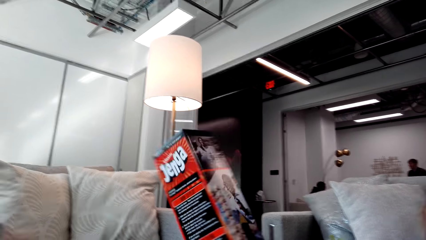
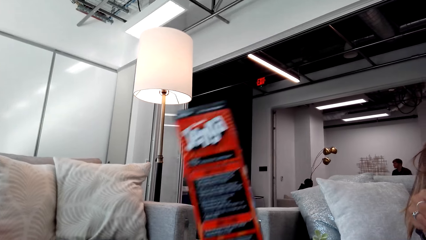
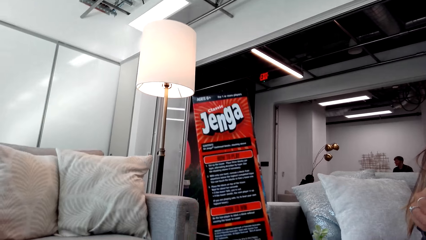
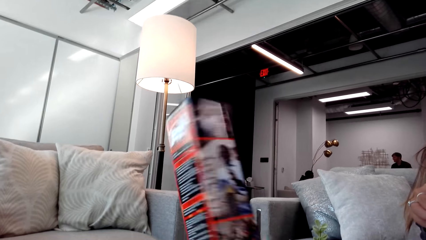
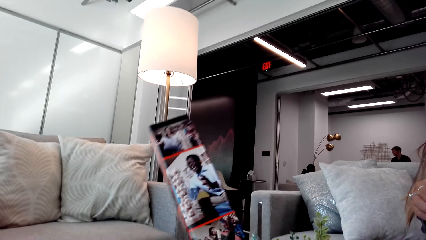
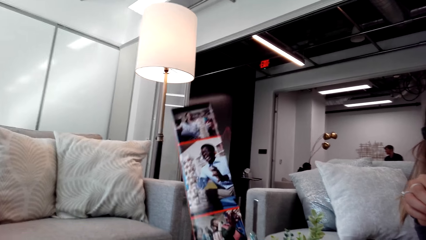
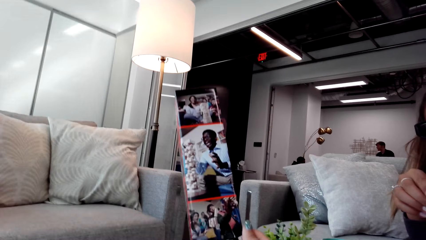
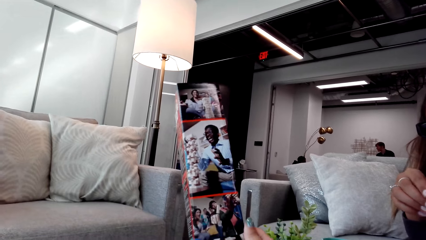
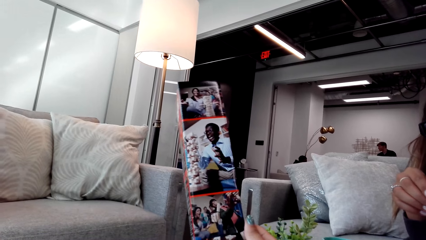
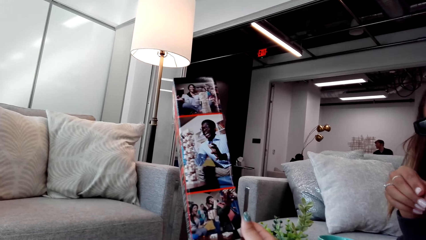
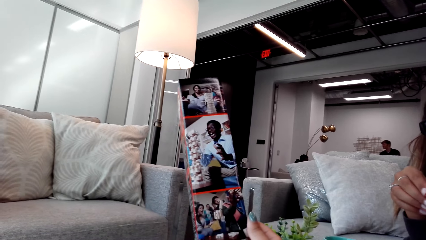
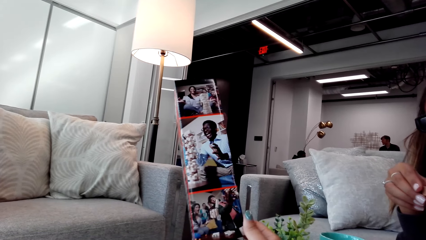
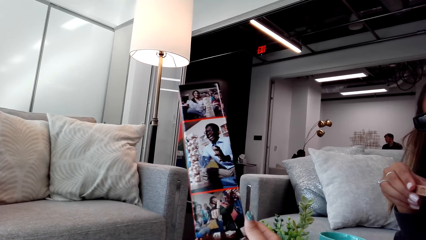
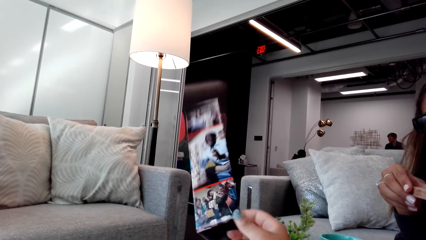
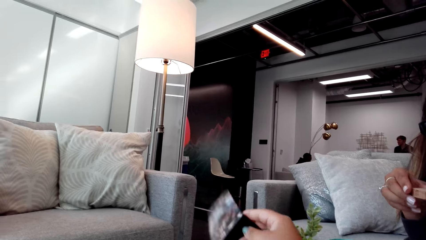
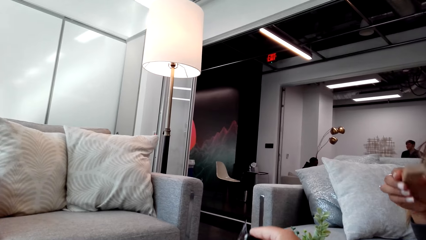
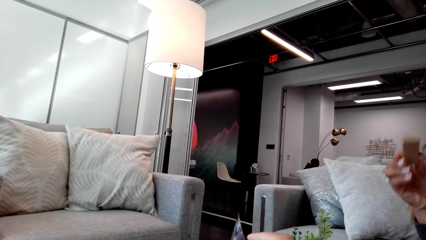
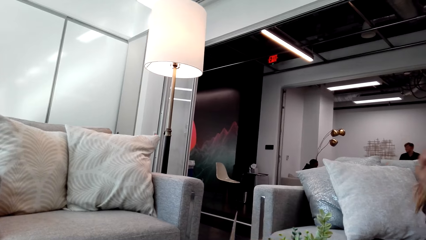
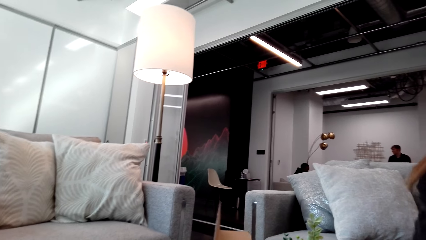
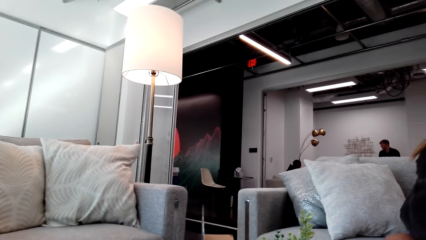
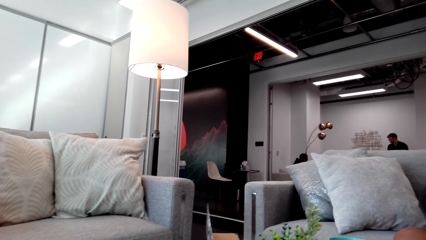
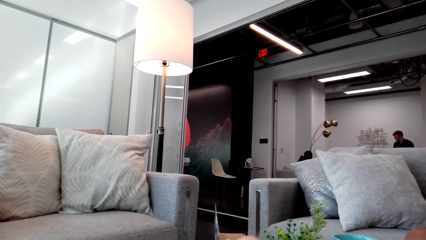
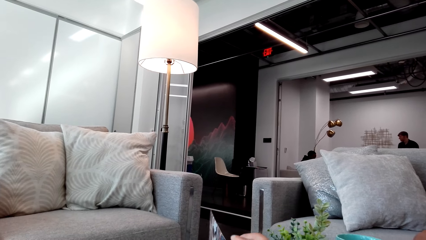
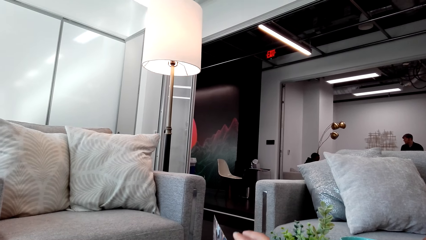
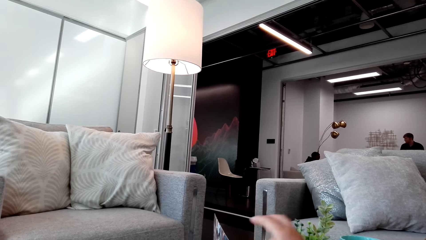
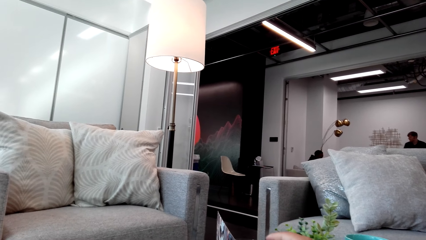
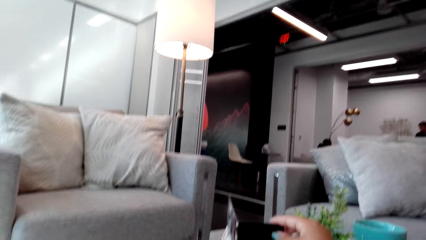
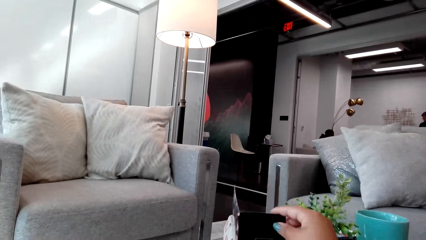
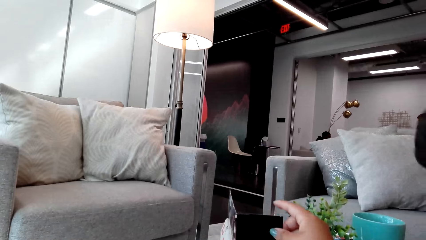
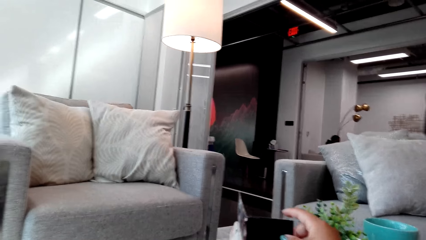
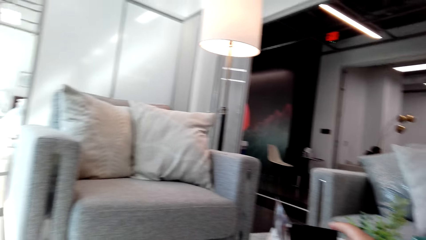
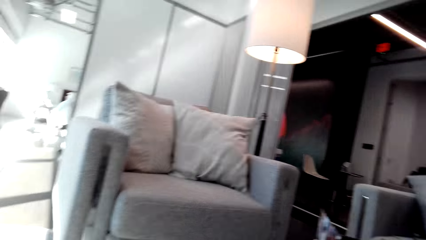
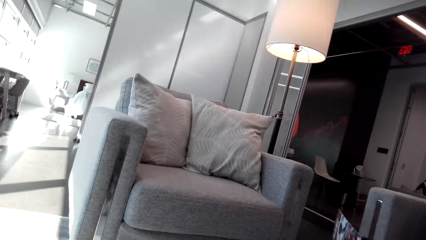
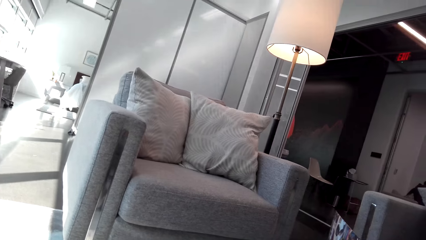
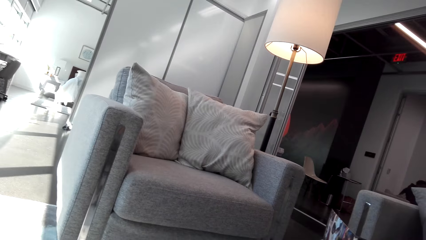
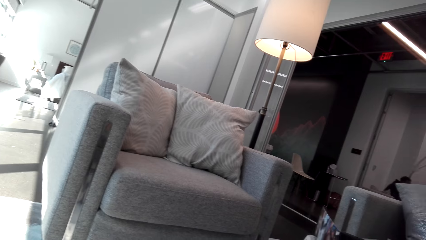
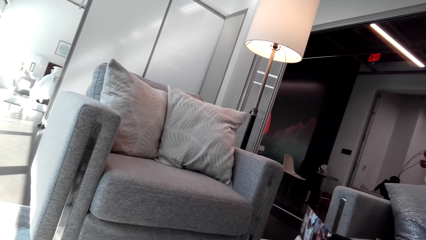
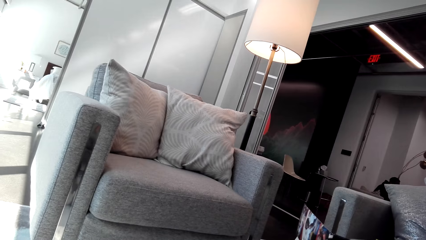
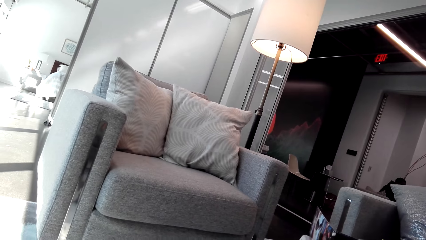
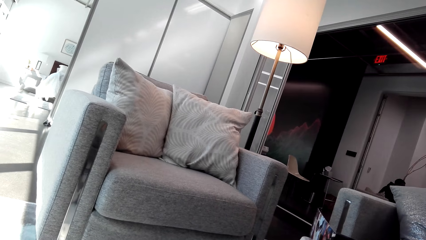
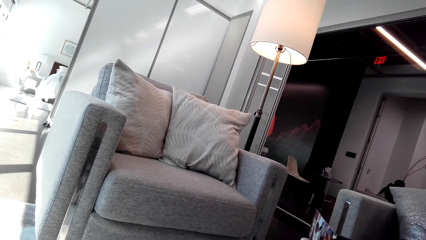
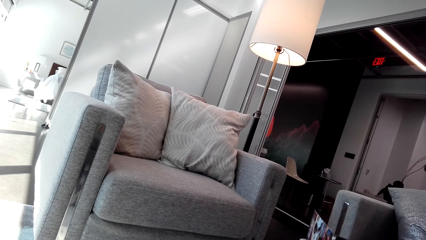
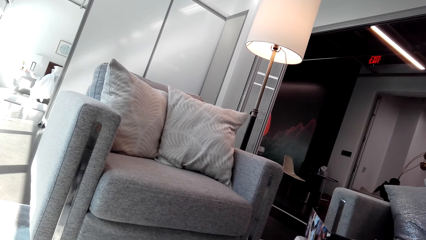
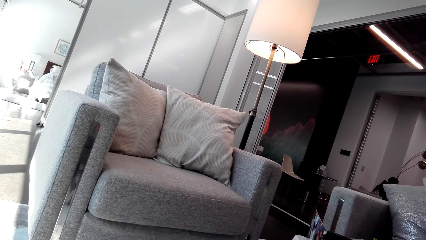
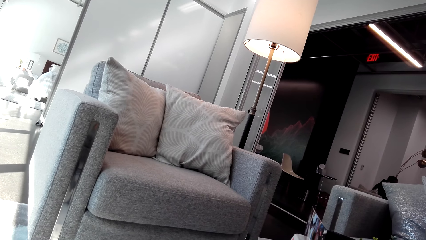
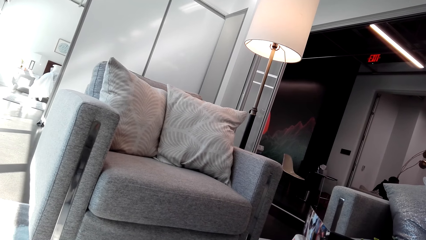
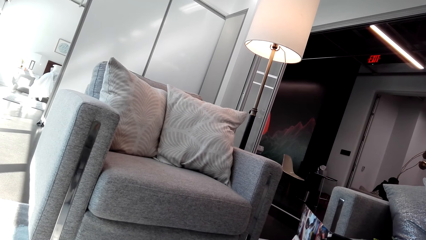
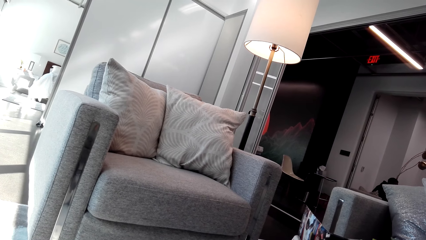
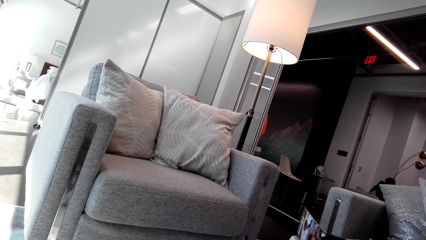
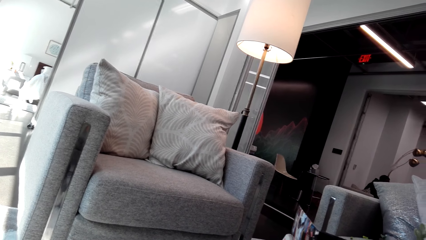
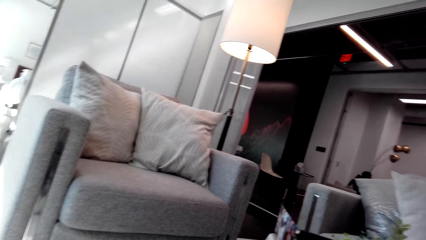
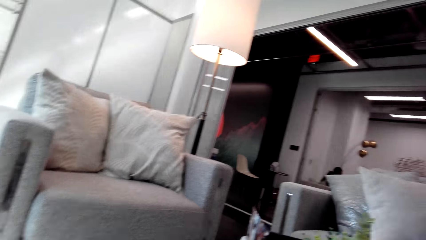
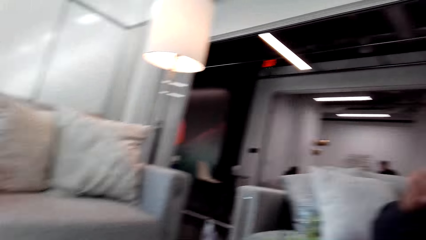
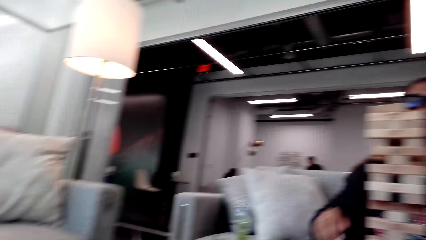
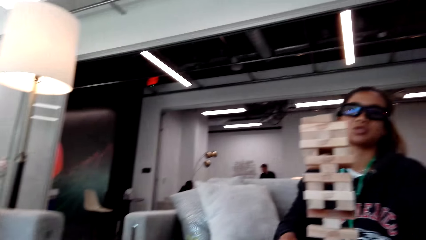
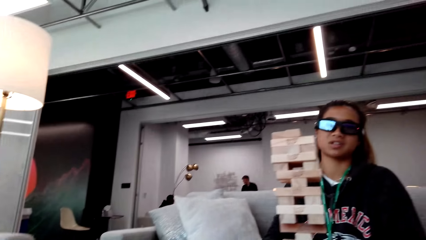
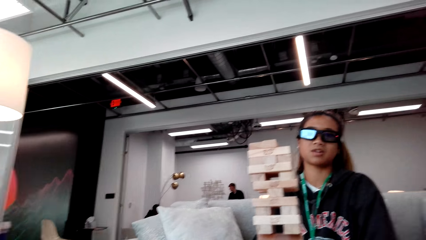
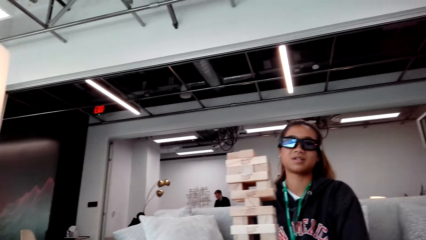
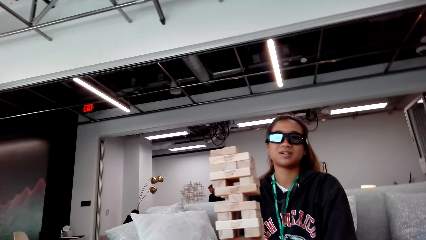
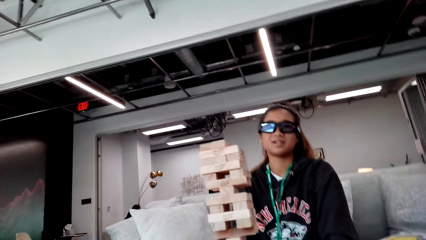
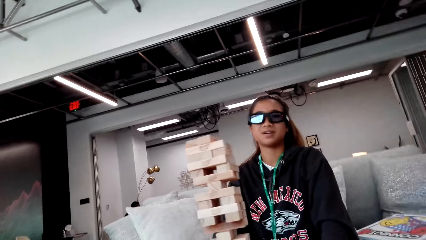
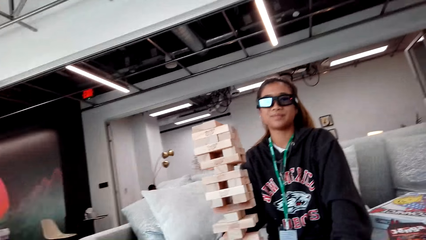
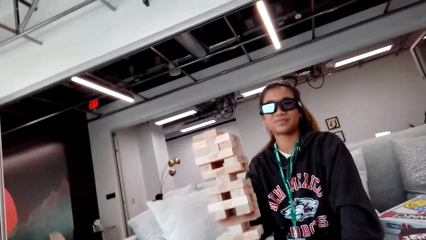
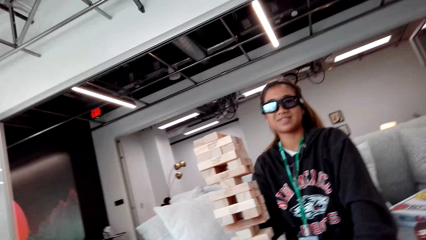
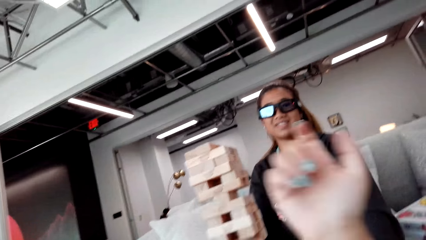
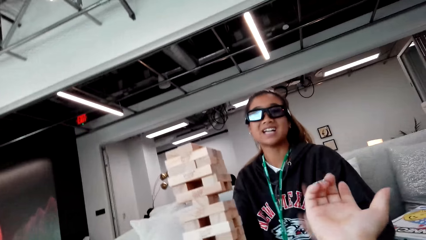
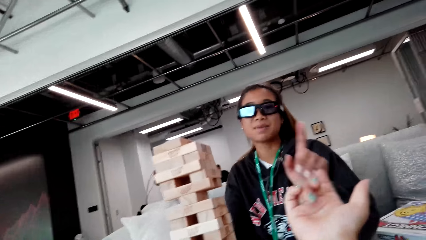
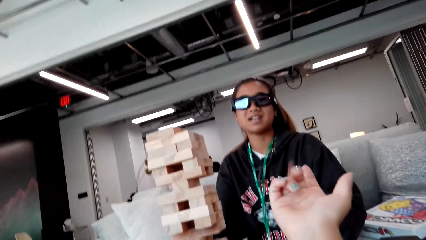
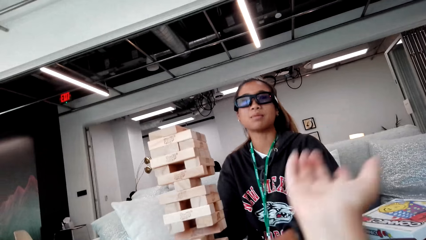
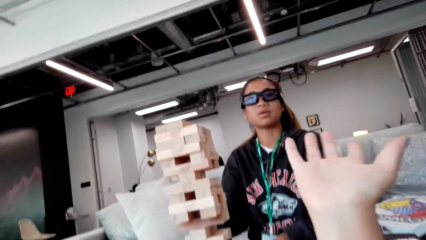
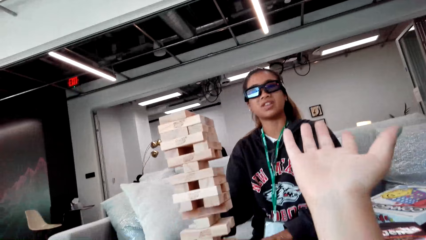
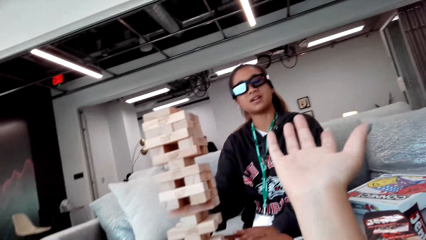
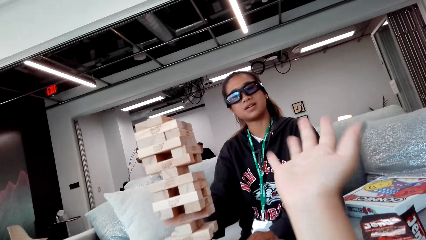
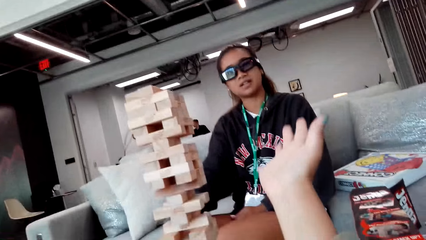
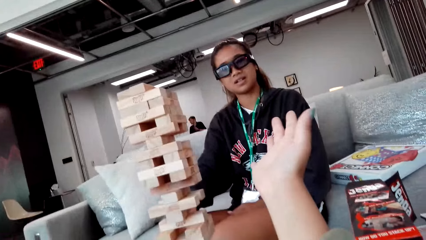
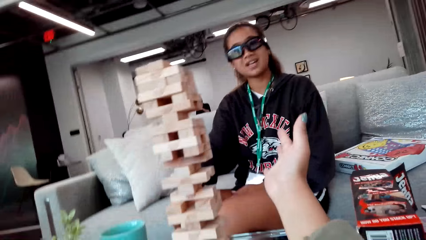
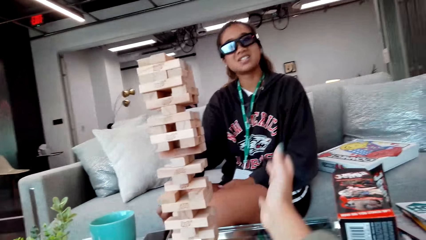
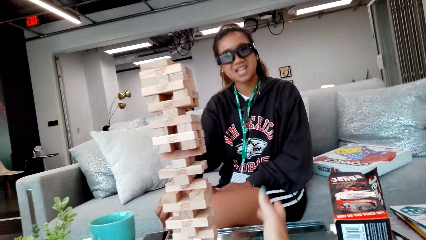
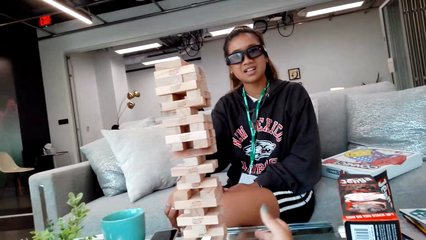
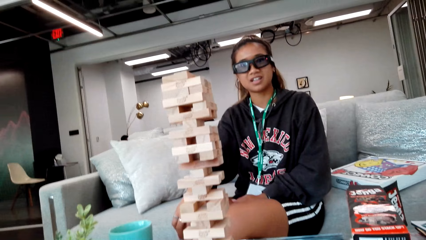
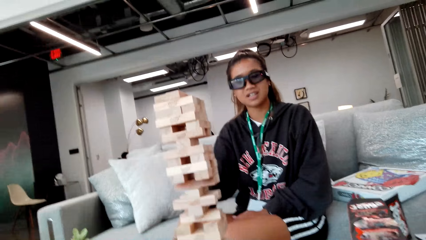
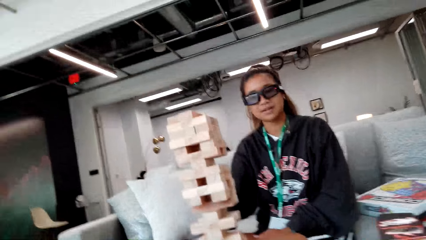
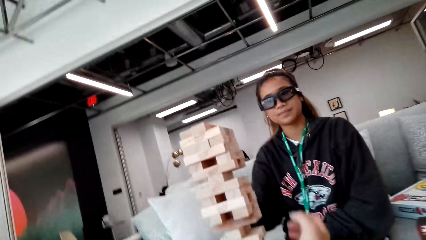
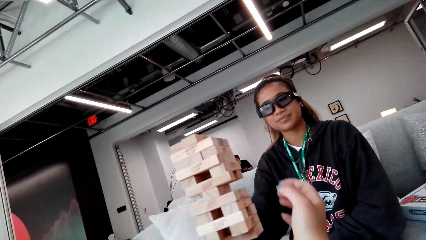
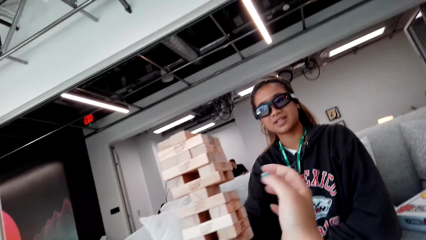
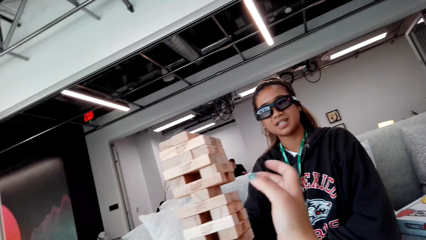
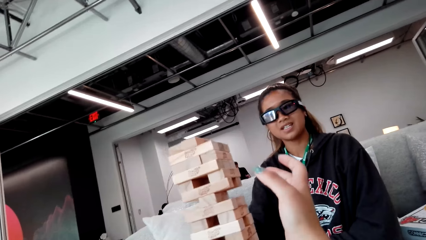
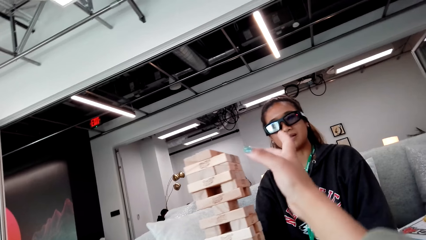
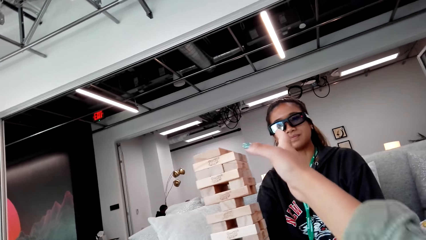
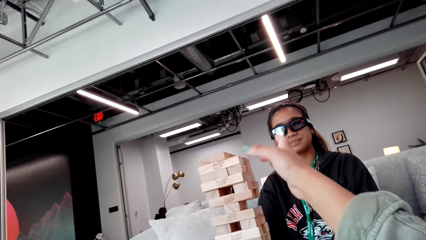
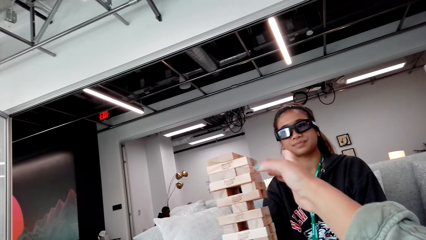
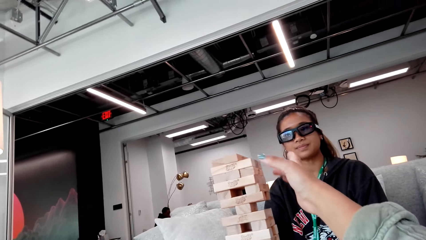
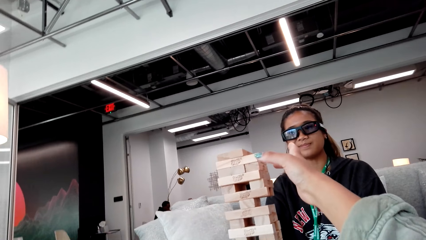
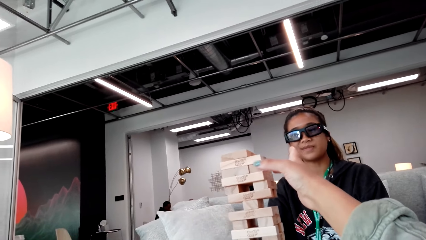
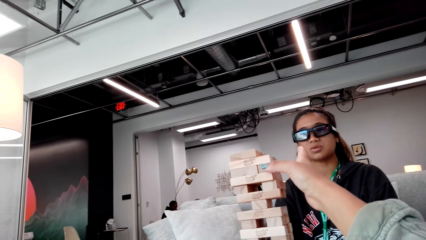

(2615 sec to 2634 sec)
The camera wearer rotates the wooden blocks box. She stares at the wooden block box in her hand. She drops the wooden blocks box on the table. She looks around the house. A person sits in the room. The camera wearer points towards another person. She moves her hand. She arranges the jenga game blocks.
